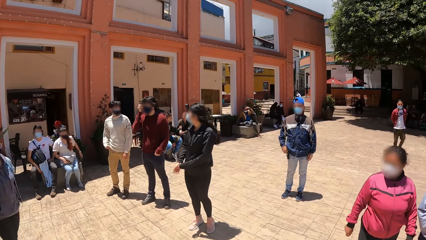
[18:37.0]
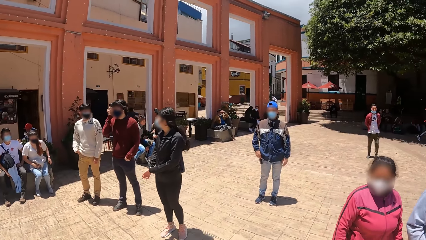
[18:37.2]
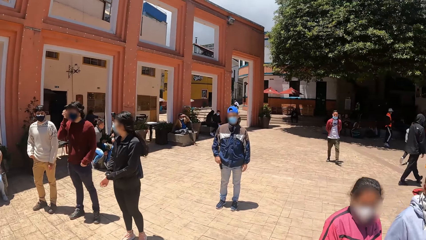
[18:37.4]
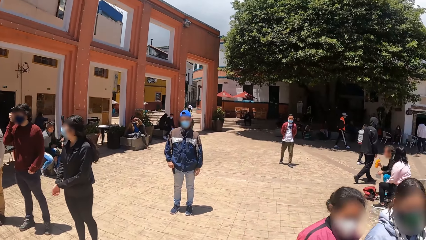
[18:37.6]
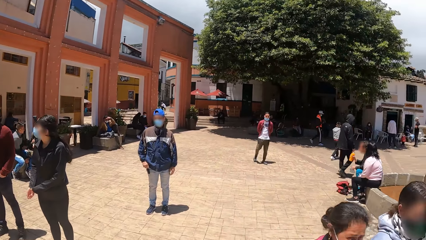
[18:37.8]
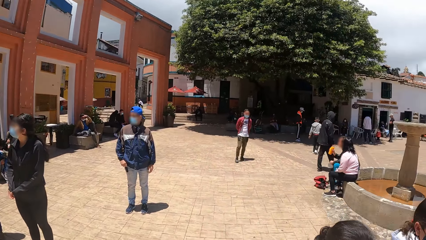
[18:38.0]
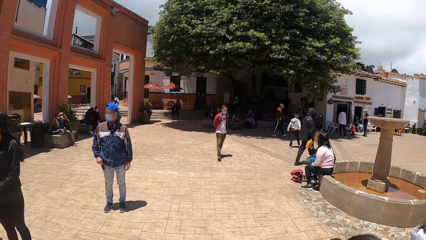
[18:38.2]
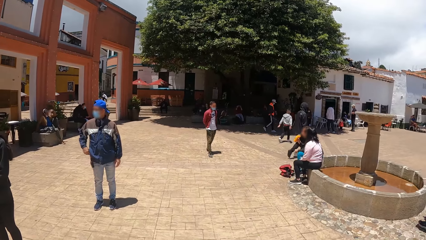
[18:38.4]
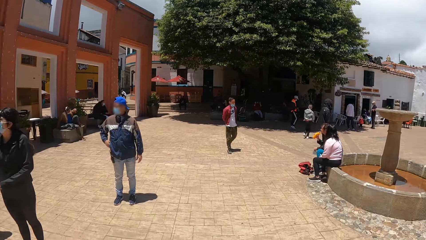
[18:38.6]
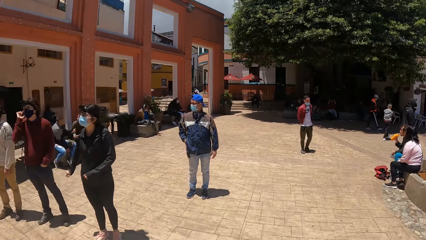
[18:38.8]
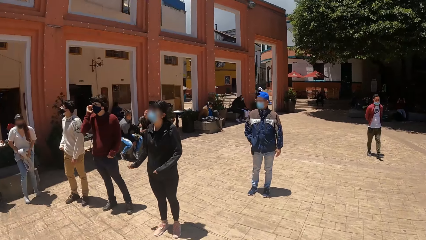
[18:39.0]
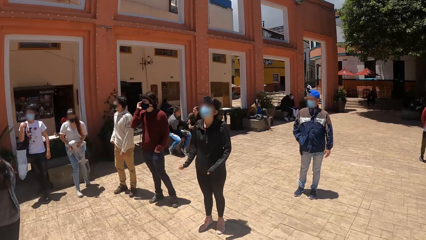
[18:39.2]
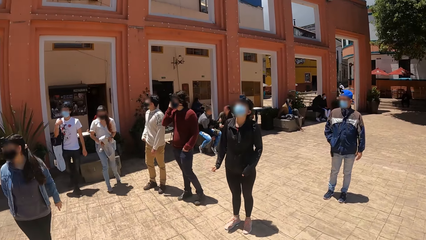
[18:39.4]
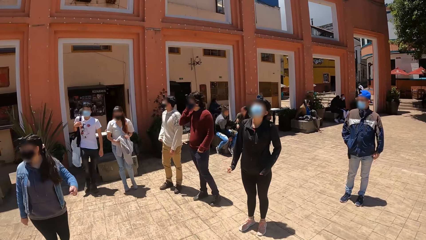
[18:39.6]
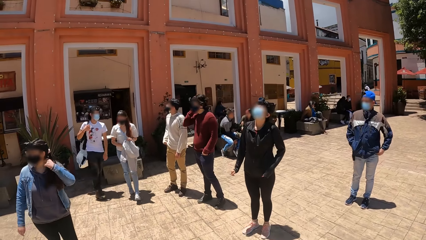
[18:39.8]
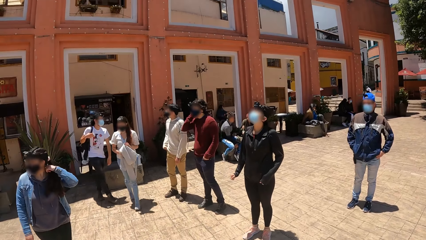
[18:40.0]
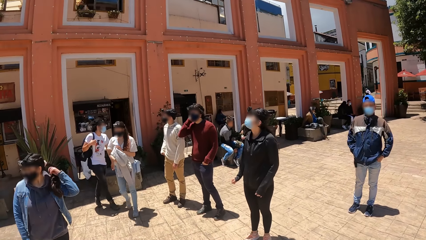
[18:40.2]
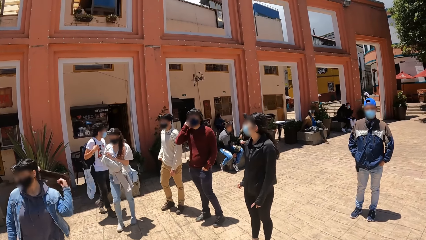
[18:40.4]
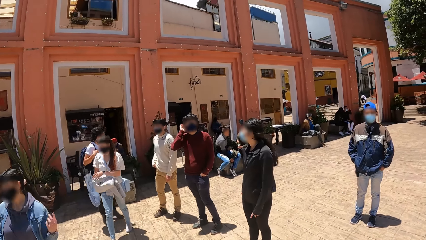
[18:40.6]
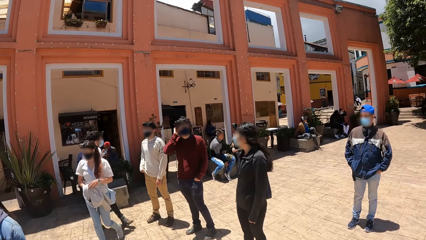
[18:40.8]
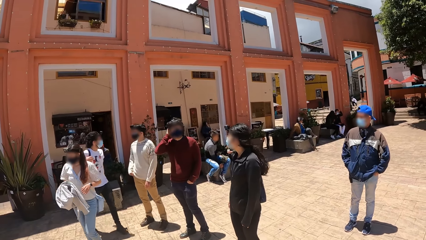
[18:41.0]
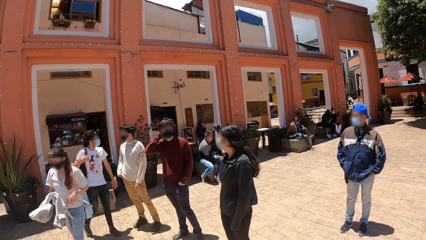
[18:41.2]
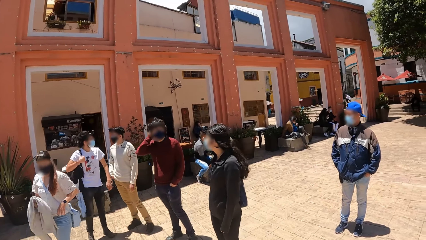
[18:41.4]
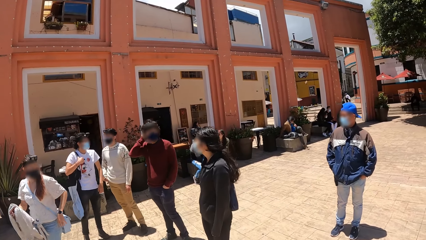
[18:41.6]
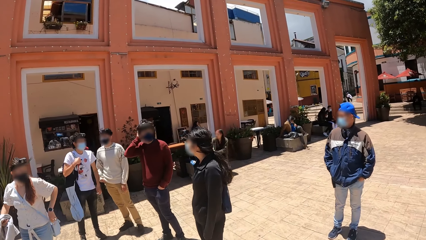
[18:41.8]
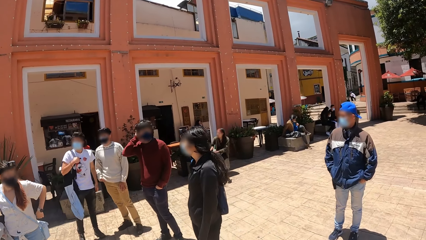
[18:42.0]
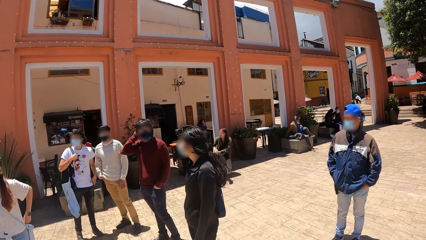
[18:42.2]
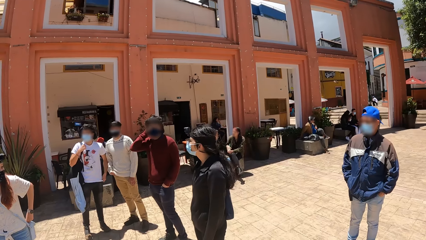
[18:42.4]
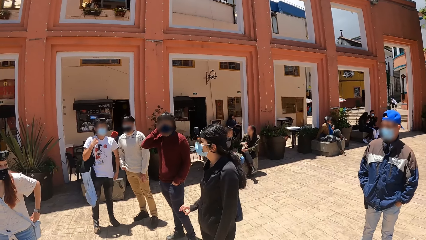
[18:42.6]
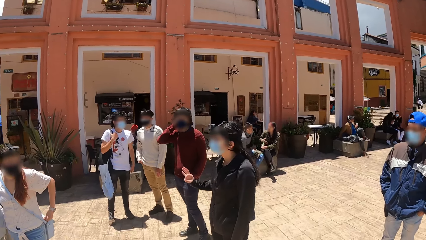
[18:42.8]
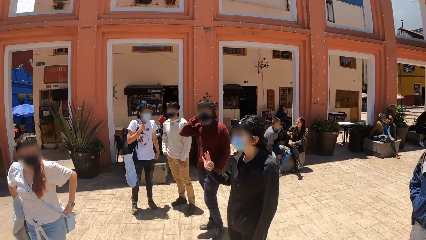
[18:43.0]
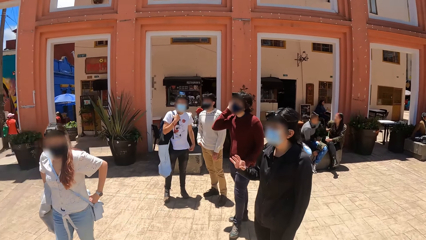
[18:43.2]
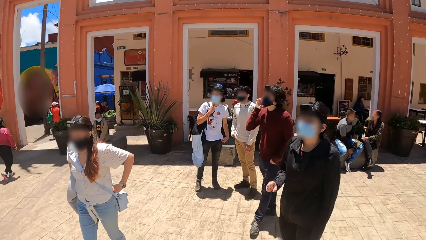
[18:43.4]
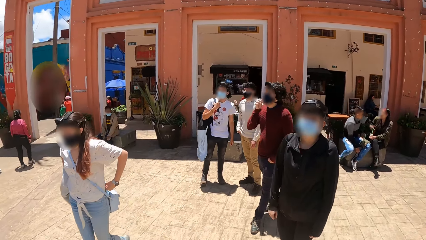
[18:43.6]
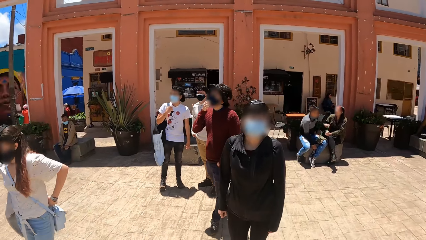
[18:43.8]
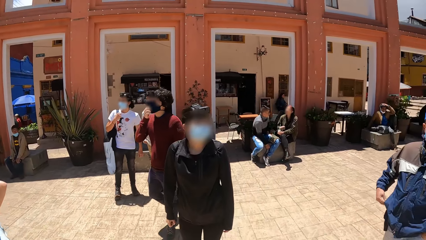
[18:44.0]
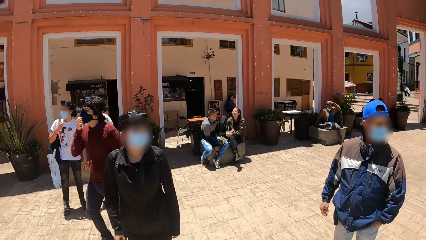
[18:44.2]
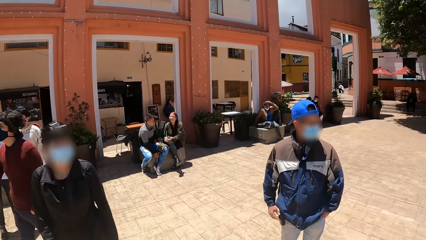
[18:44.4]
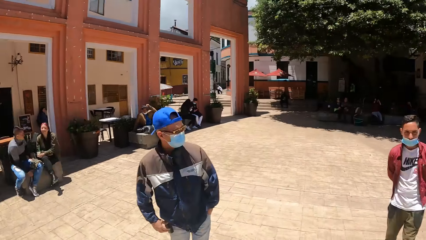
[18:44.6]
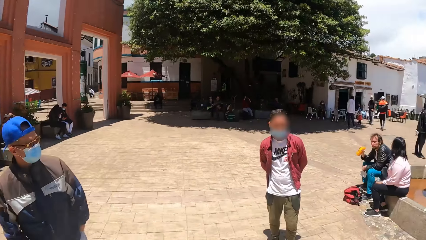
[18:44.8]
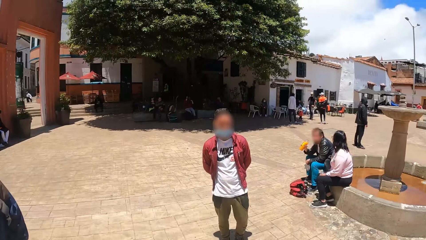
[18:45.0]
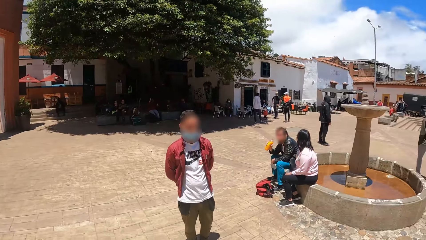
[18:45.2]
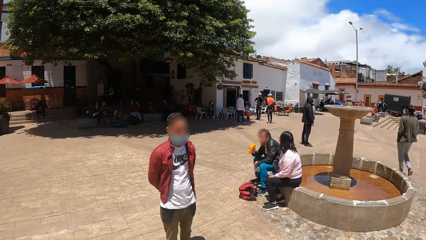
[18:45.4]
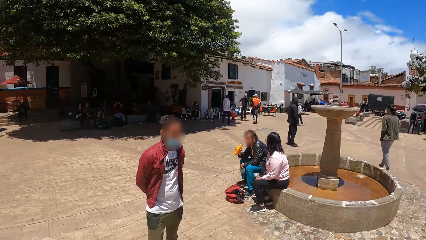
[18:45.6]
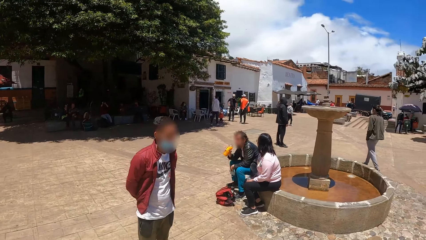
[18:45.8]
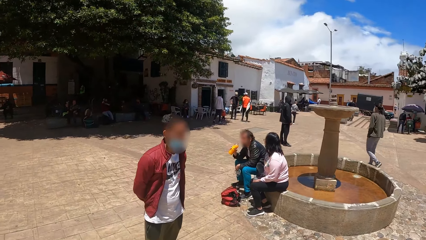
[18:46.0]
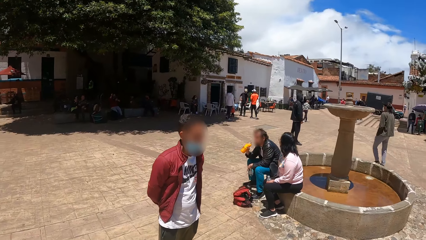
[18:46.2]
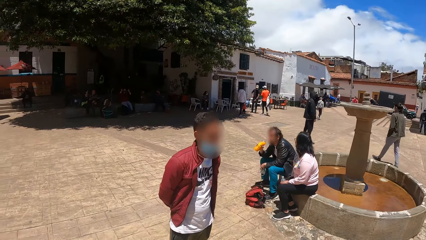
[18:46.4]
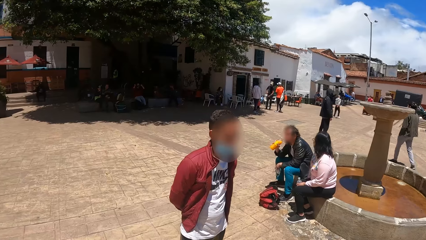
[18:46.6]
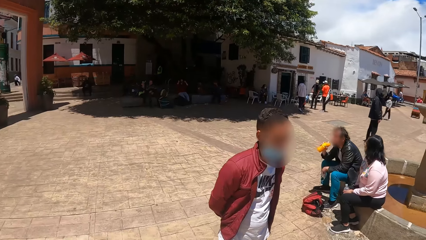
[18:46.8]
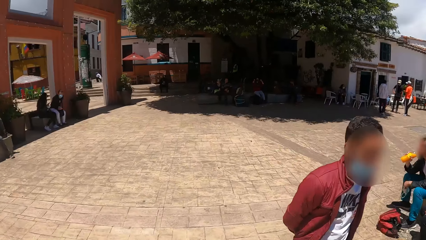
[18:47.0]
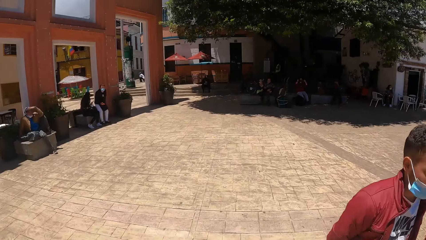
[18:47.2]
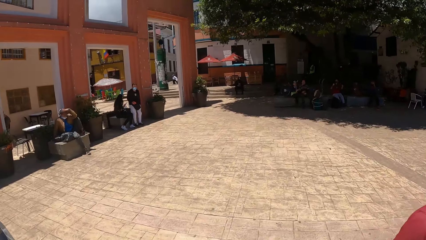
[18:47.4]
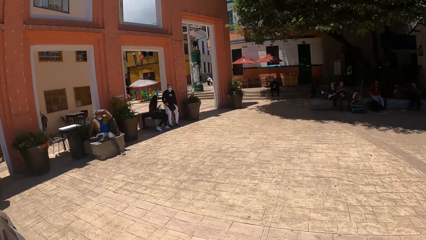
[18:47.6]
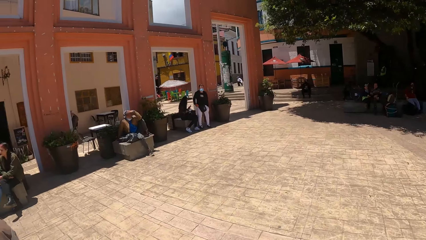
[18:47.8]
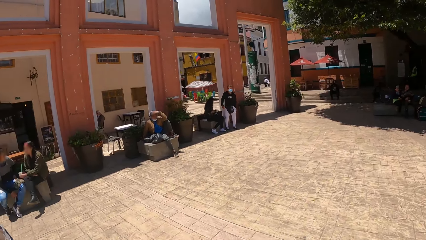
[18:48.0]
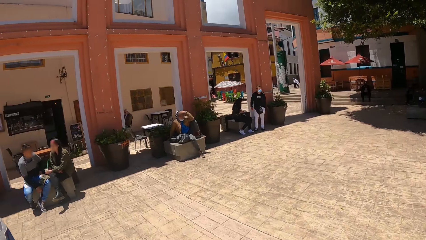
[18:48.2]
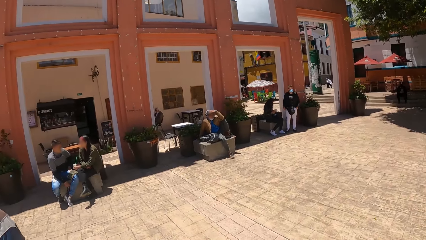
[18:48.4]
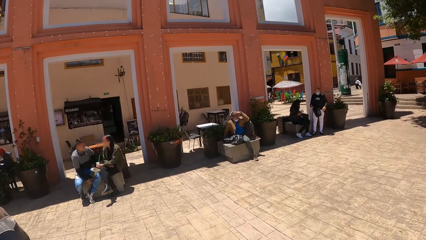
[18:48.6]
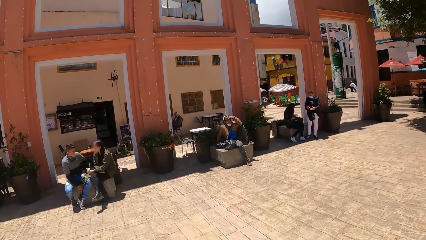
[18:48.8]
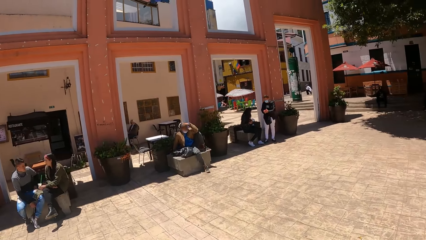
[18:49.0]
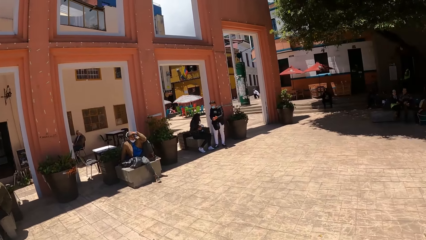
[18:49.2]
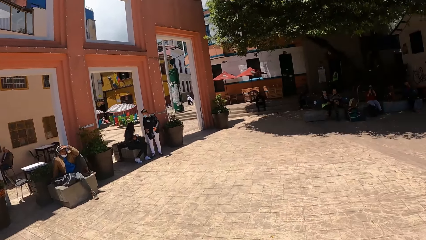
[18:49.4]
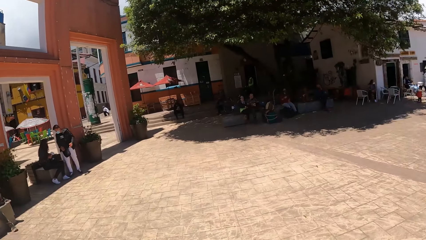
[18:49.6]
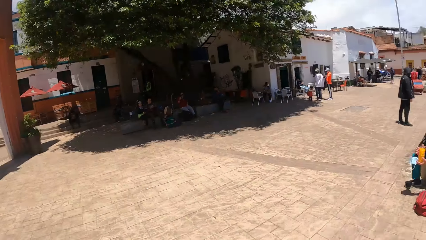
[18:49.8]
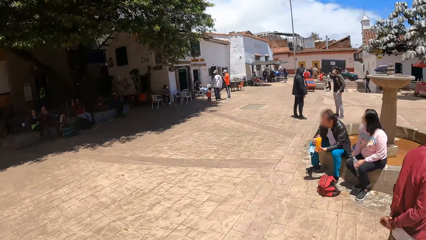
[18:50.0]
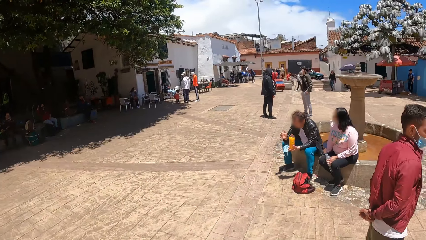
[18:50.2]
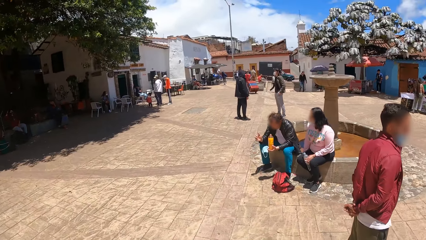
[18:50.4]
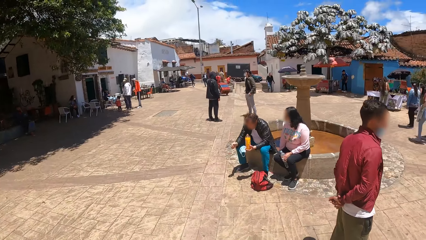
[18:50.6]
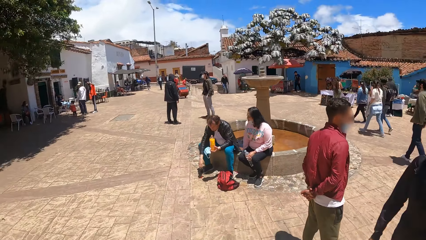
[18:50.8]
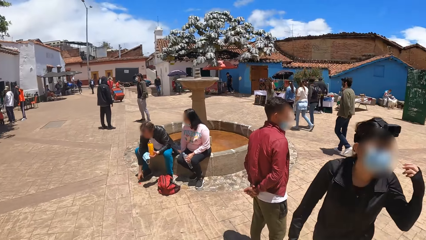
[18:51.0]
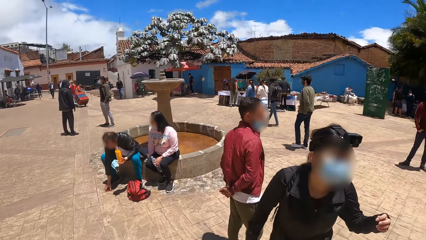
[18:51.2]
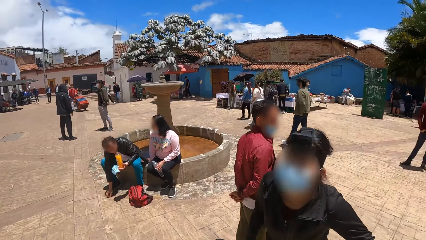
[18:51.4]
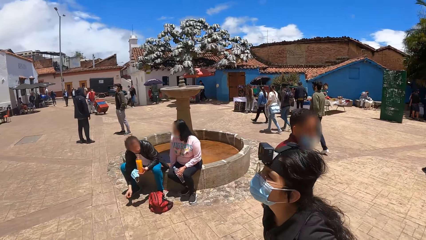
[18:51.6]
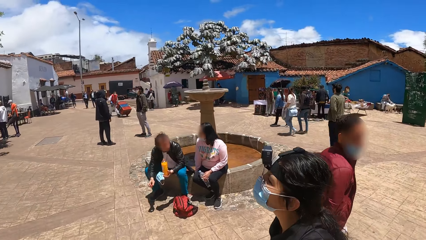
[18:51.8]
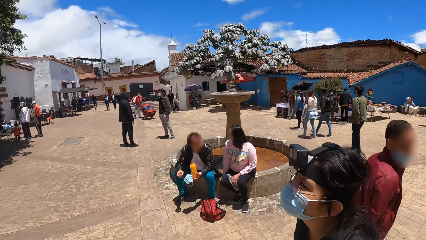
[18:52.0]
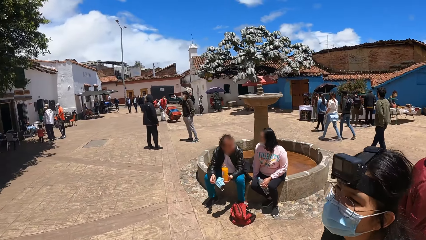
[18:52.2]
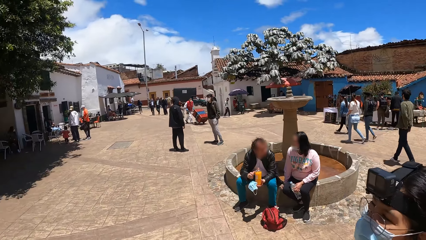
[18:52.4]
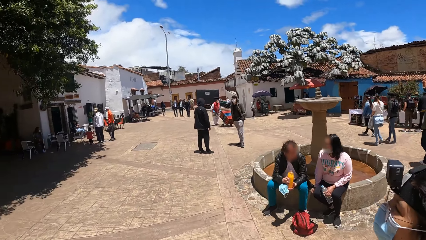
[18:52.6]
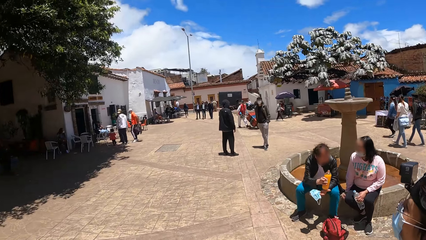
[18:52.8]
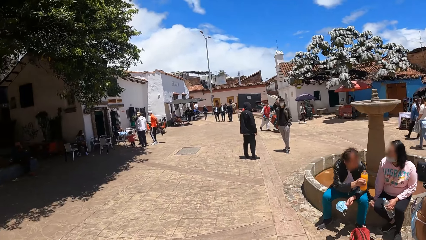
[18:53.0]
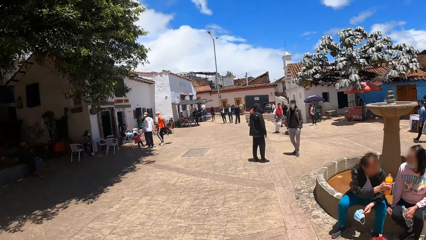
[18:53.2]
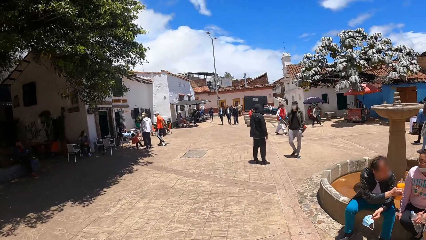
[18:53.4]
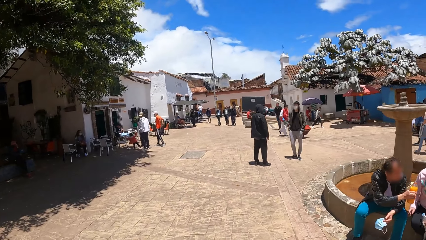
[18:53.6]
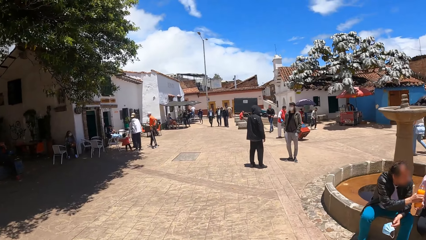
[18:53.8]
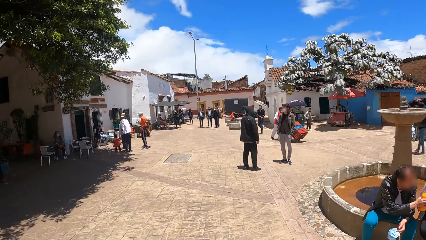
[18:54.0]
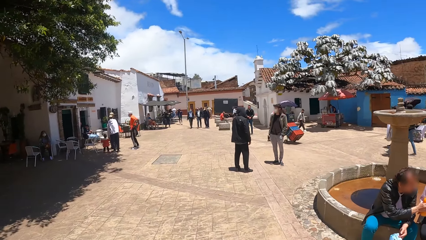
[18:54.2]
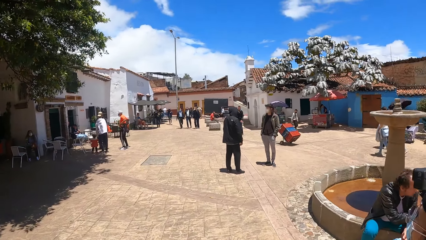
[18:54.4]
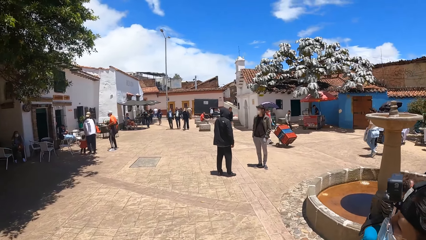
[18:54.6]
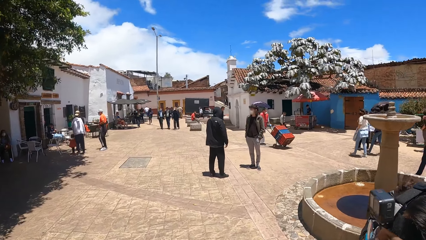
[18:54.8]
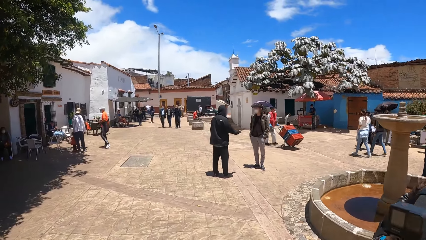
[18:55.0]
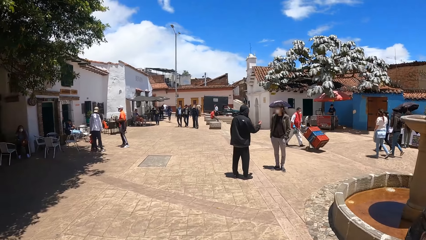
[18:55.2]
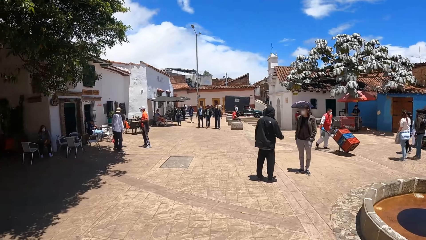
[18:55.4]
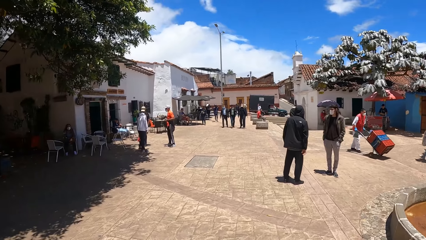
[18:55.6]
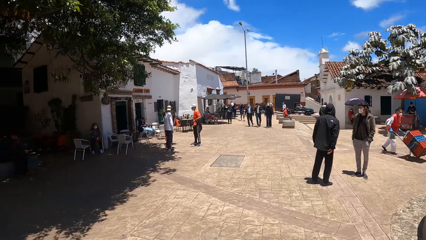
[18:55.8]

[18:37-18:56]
The camera wearer walks forward on the ground. They look around. They walk forward on the ground again.
